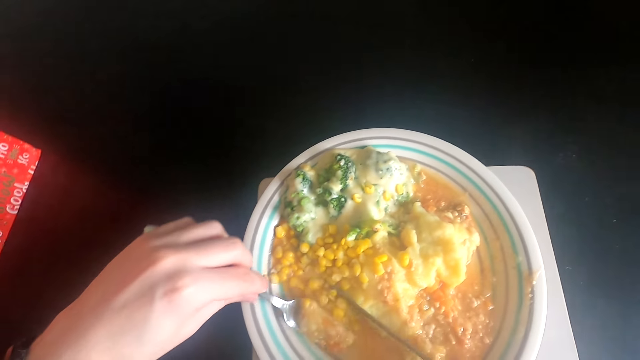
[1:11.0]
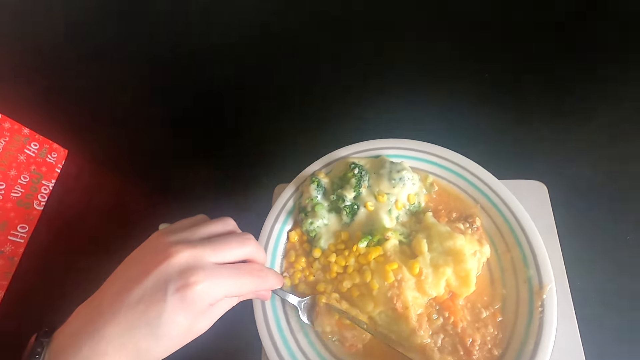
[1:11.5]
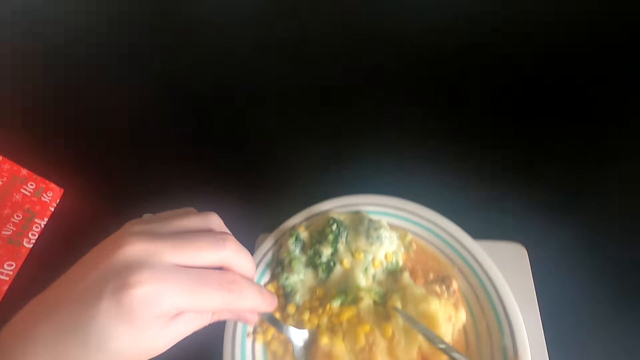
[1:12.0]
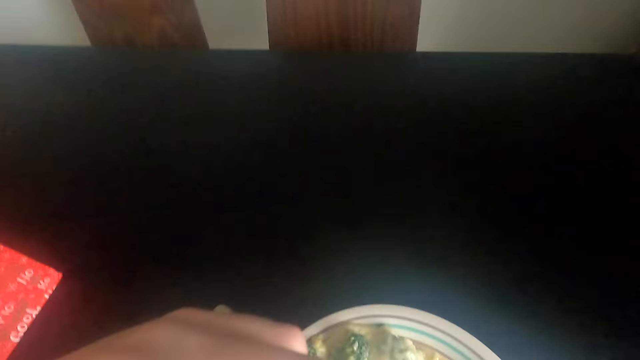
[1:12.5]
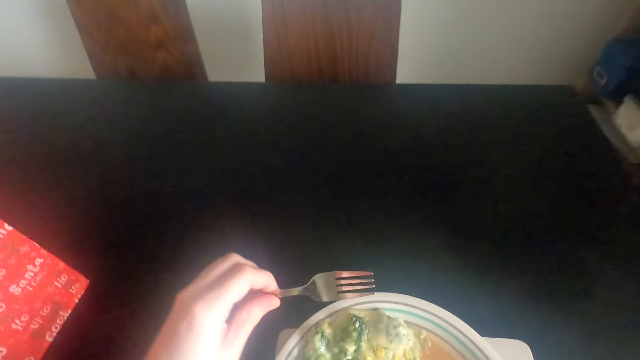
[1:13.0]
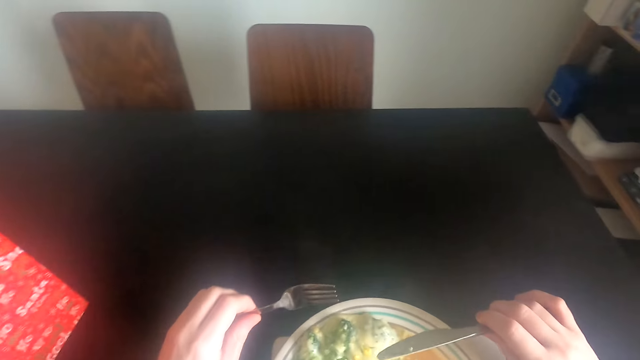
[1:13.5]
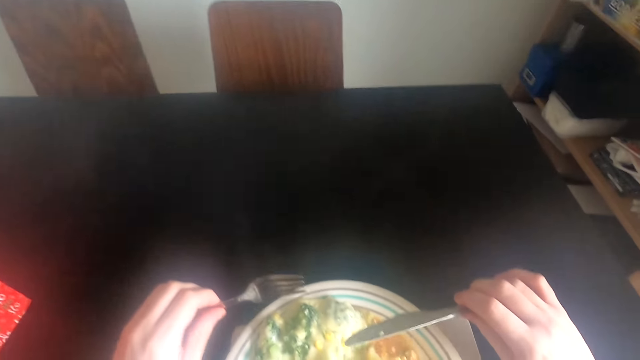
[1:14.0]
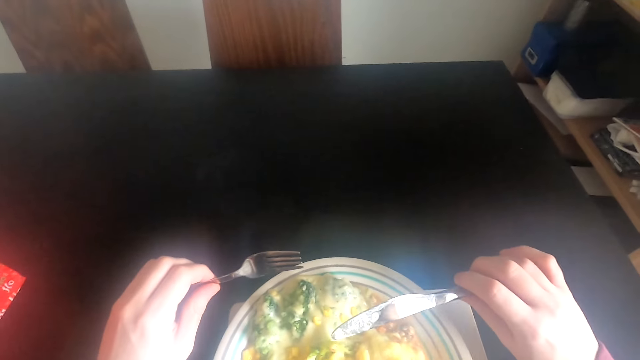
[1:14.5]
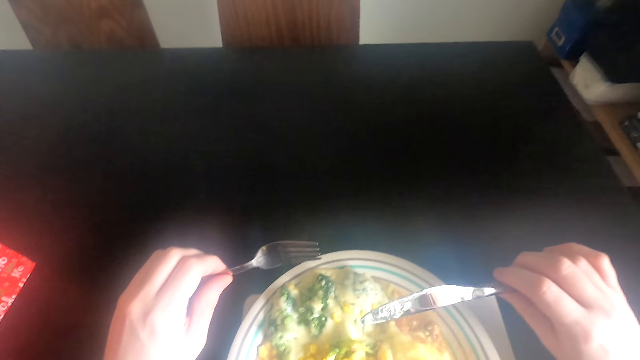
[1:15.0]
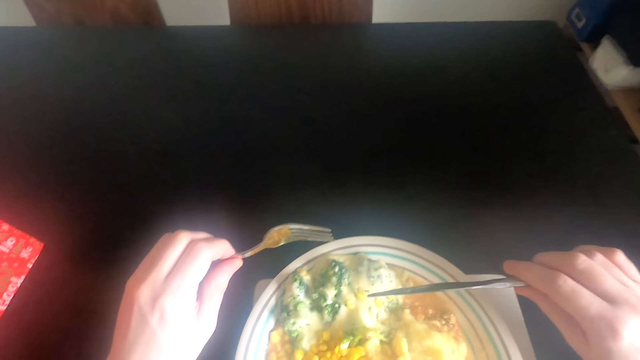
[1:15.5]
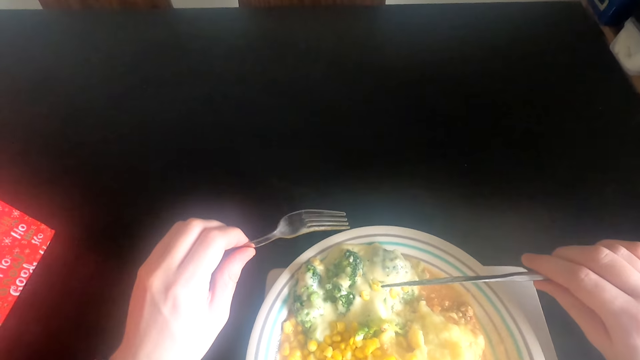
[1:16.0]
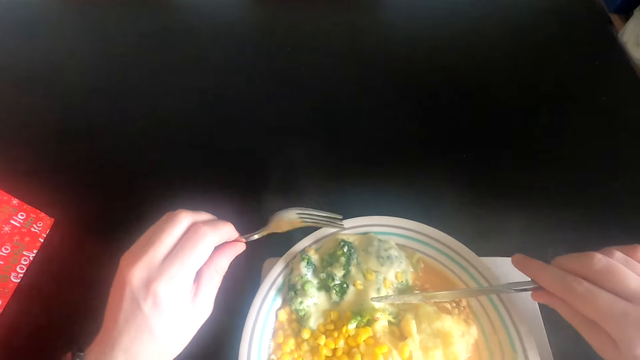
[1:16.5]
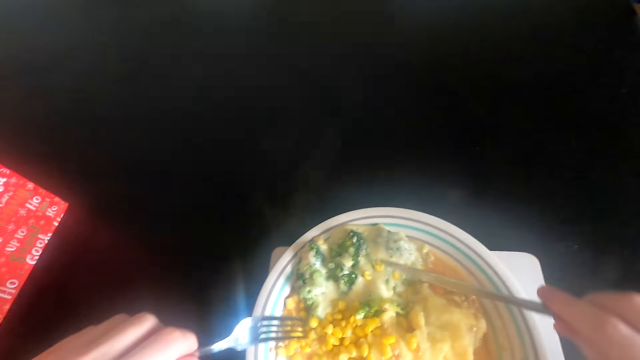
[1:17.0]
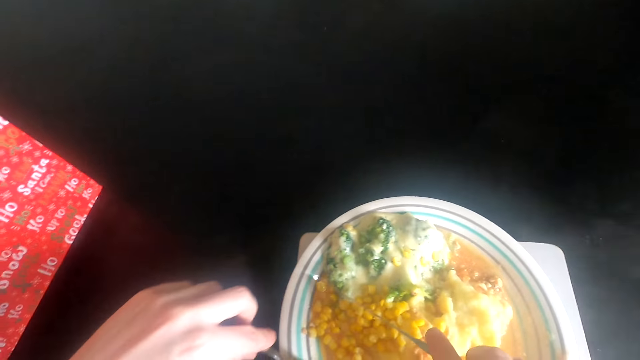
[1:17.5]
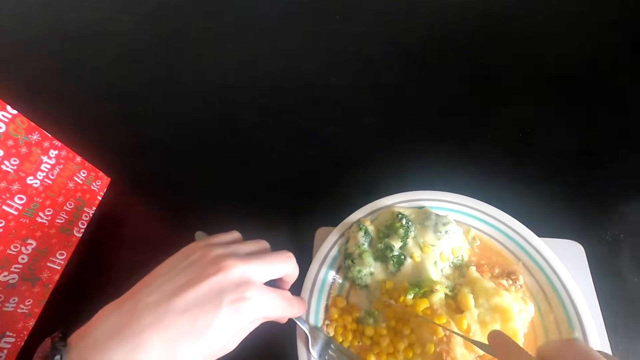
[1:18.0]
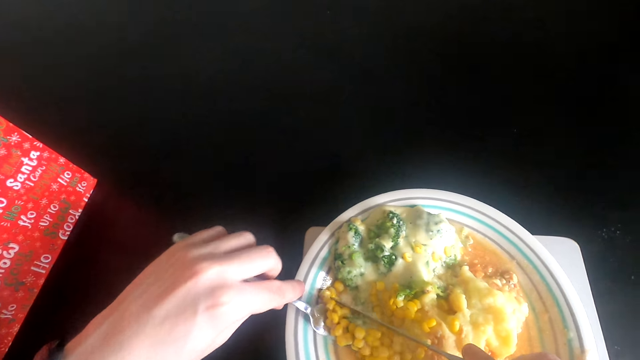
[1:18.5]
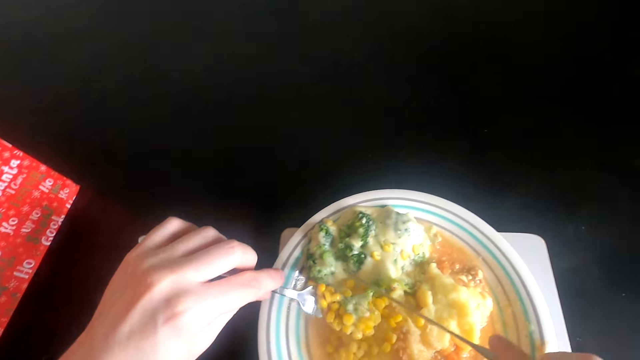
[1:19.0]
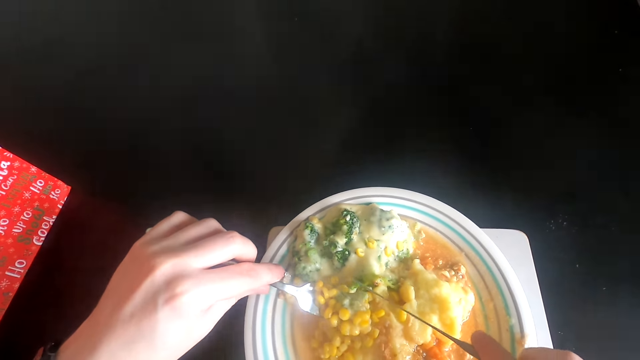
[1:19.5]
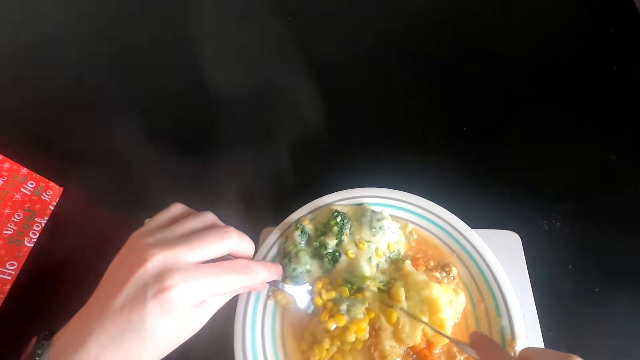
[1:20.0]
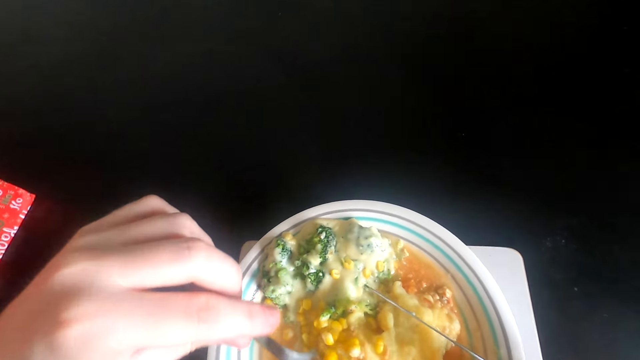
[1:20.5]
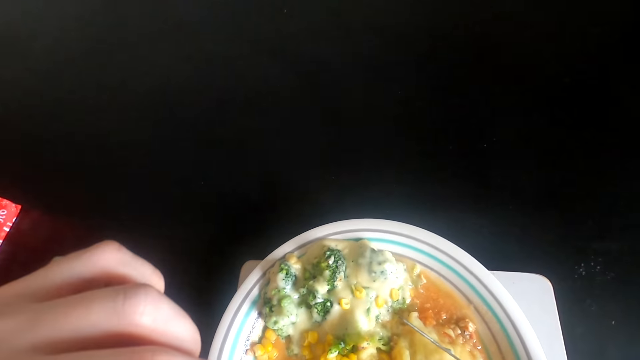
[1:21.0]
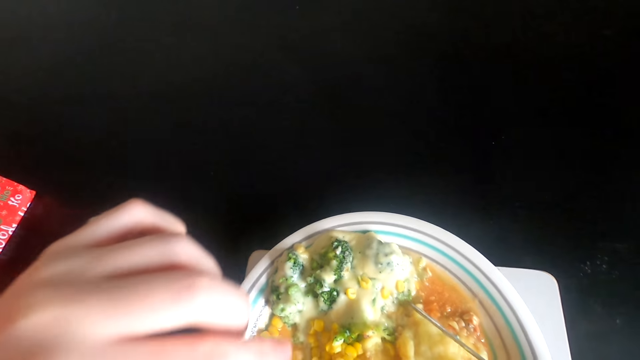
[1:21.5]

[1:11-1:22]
The camera wearer eats food with a fork. They hold the fork. They hold a knife. They scoop the food in the bowl. They eat the food with the fork.

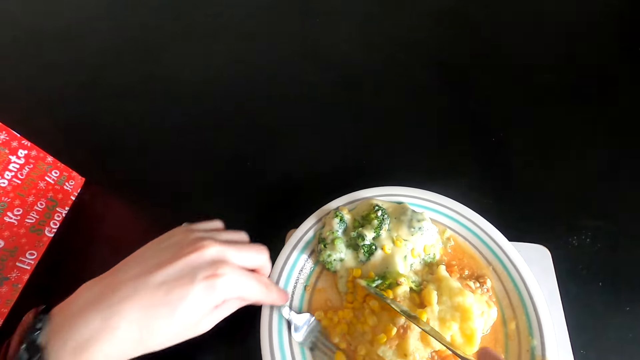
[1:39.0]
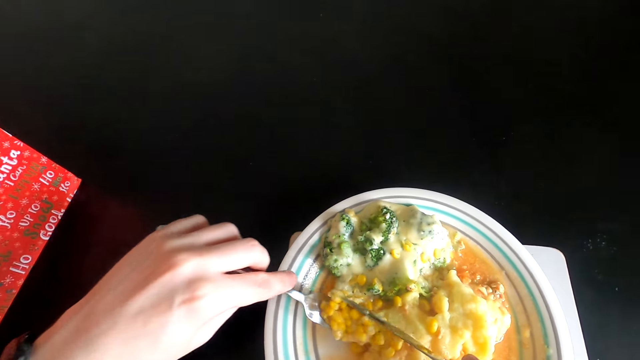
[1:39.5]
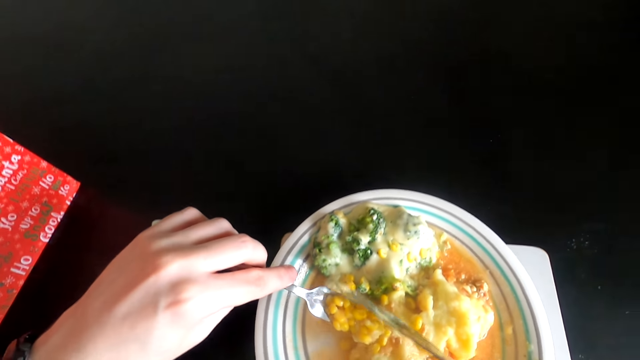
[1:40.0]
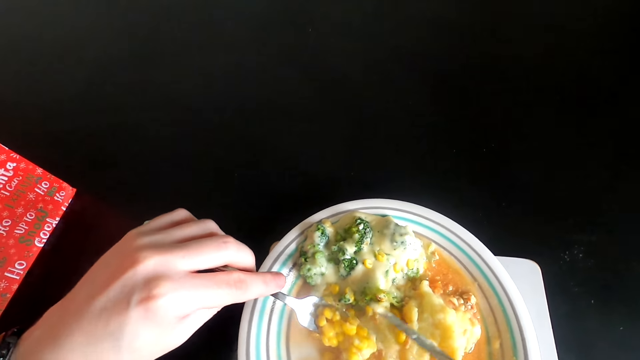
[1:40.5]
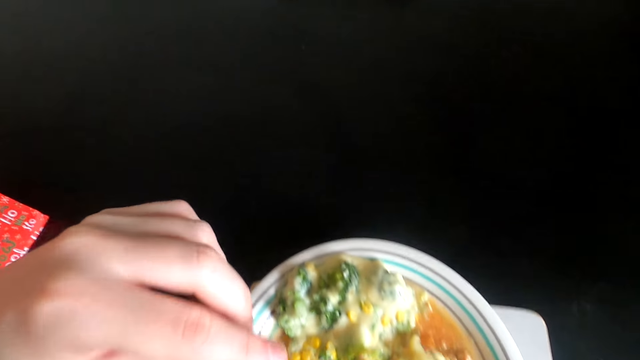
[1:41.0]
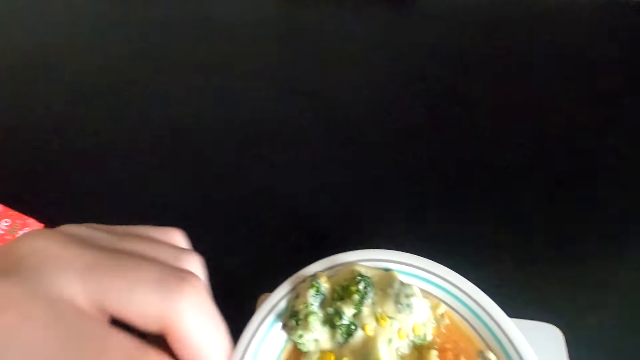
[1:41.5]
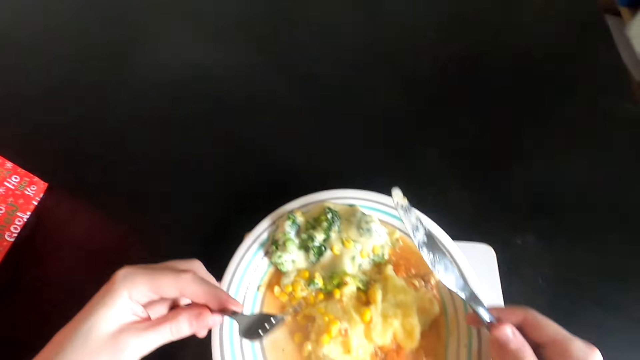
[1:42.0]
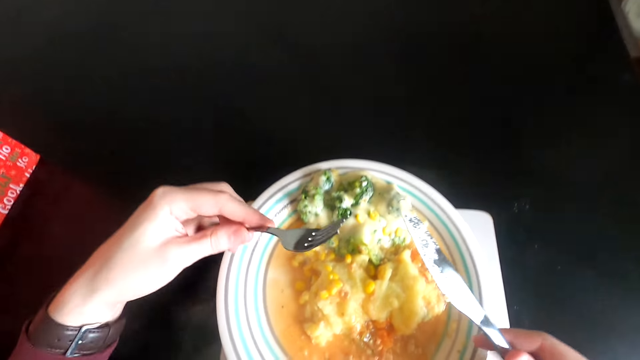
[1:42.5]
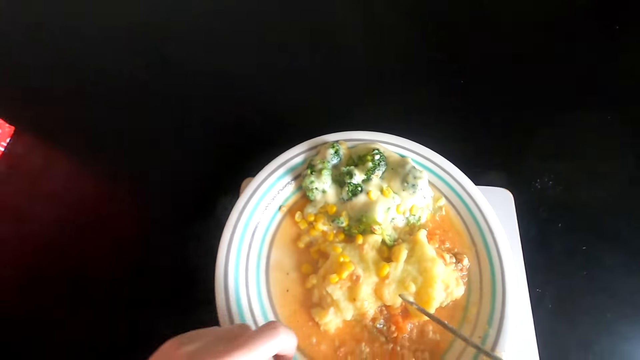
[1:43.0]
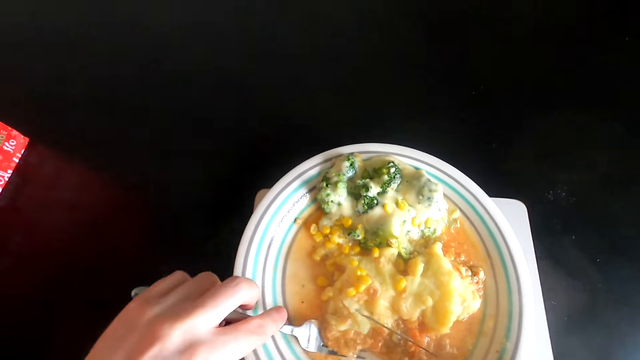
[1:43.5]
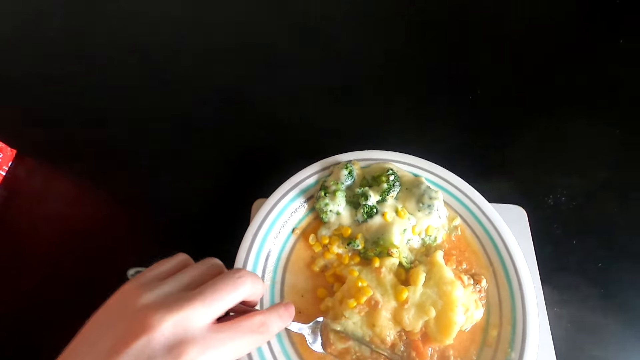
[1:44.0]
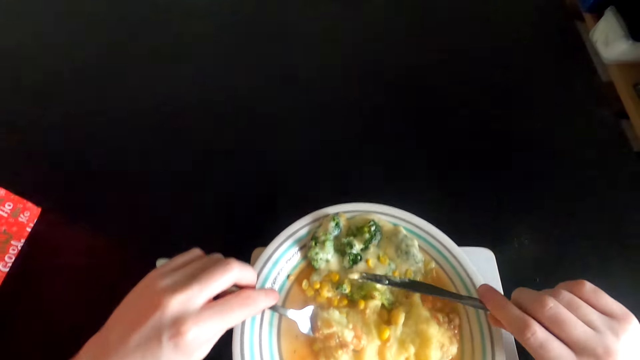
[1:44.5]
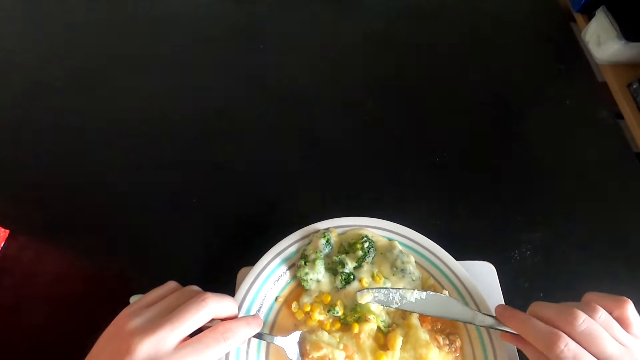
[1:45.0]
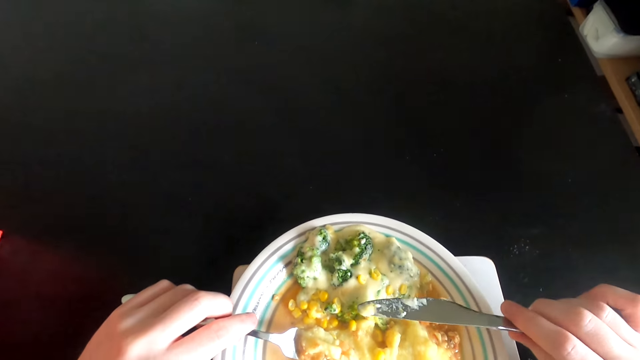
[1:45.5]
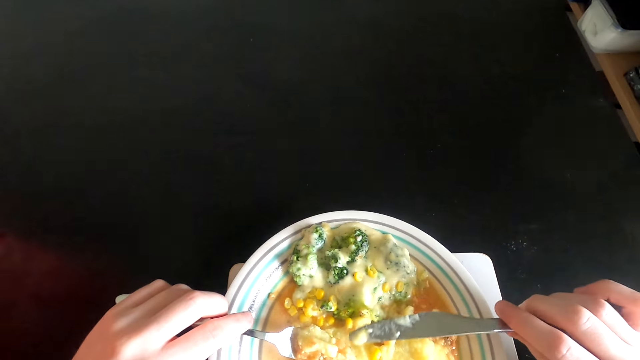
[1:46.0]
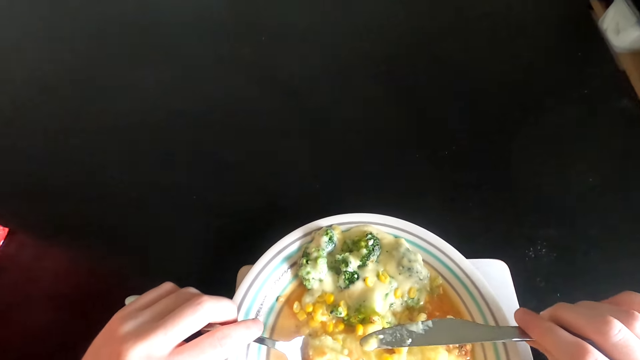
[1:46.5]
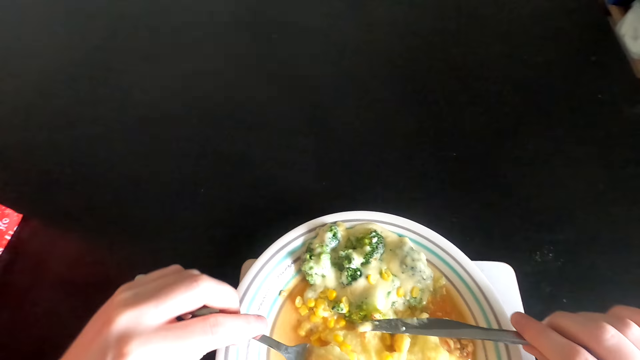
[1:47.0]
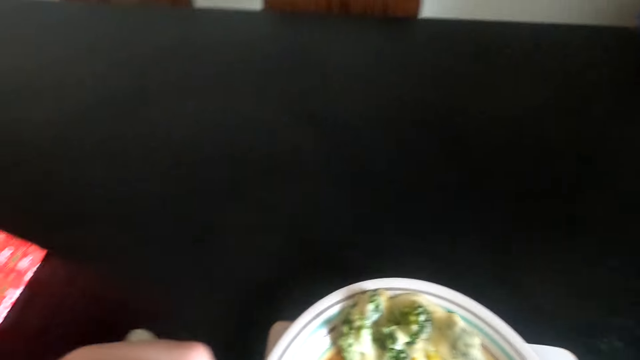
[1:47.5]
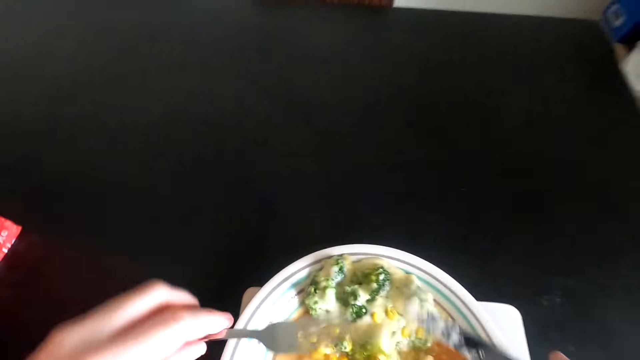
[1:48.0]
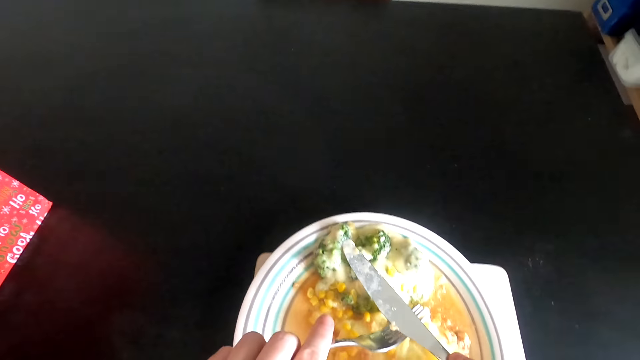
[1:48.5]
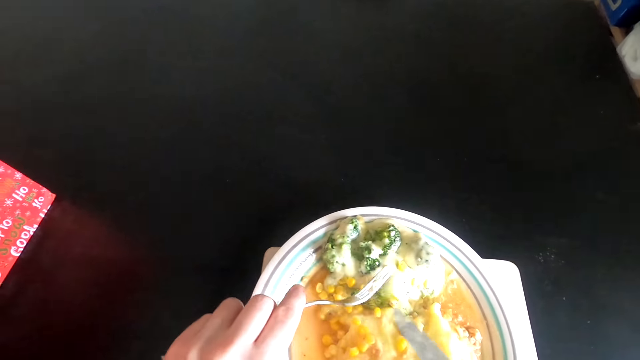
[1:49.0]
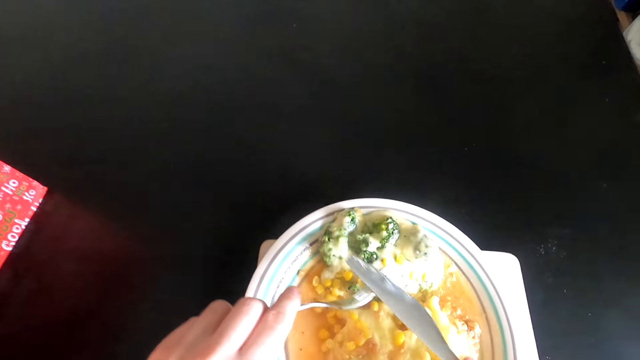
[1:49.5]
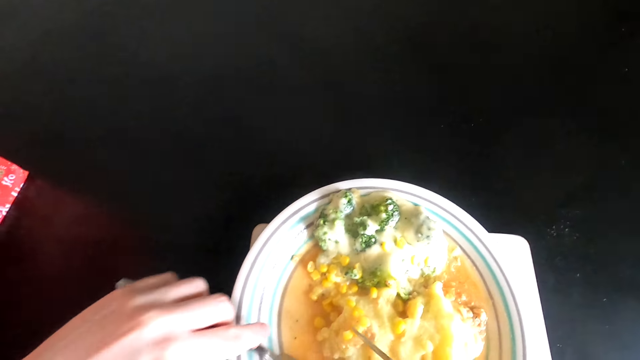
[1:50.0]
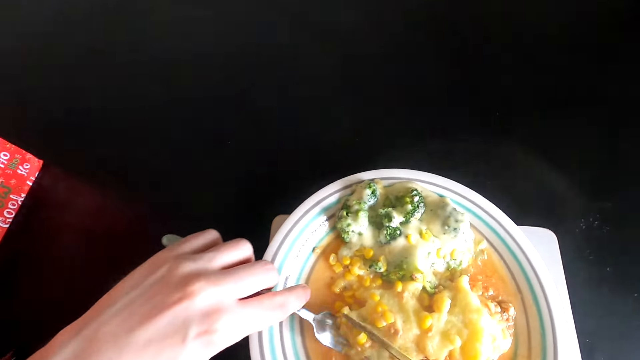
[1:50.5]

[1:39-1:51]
The camera wearer scoops food in the bowl. They eat the food with a fork. They rotate the plate. They scoop the food in the bowl. They hold a knife. They eat the food on the plate with the fork. They wipe the dinner knife with the fork.
